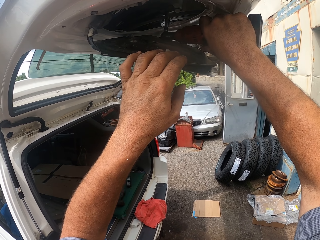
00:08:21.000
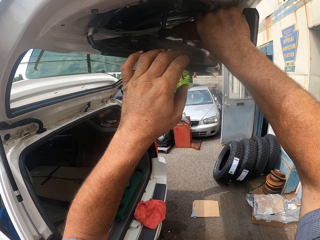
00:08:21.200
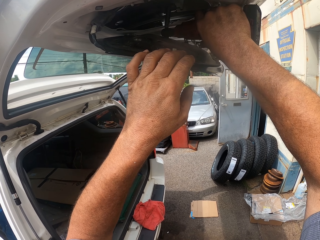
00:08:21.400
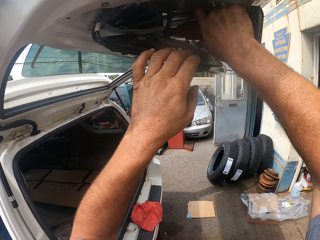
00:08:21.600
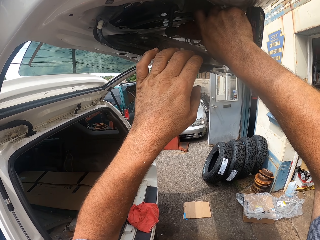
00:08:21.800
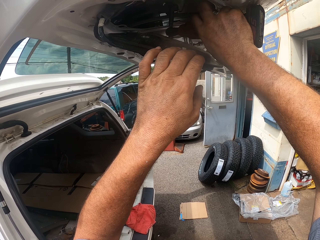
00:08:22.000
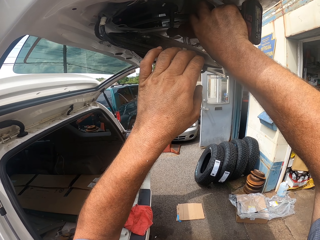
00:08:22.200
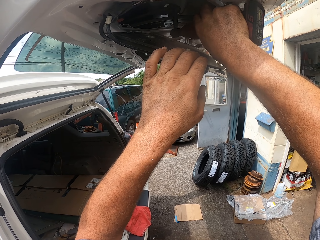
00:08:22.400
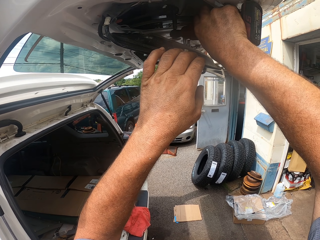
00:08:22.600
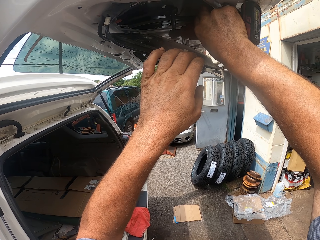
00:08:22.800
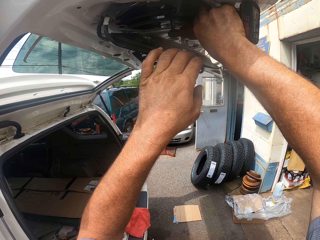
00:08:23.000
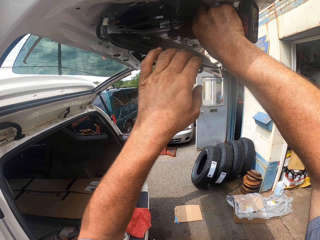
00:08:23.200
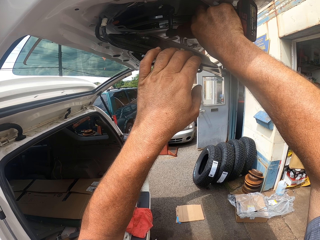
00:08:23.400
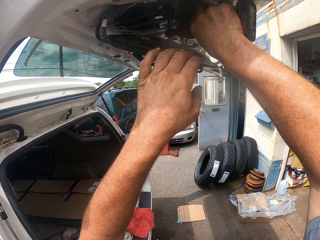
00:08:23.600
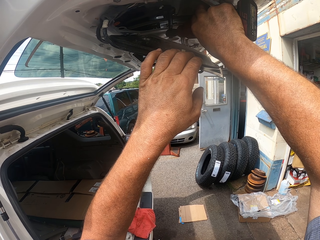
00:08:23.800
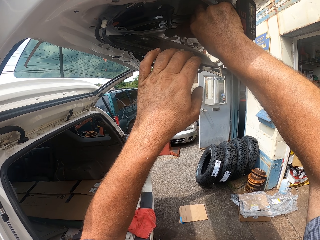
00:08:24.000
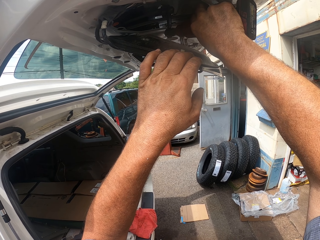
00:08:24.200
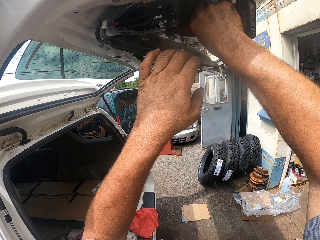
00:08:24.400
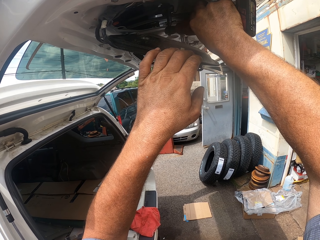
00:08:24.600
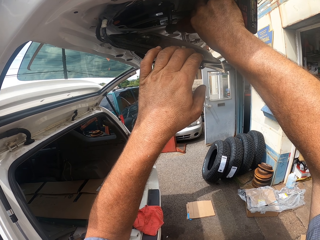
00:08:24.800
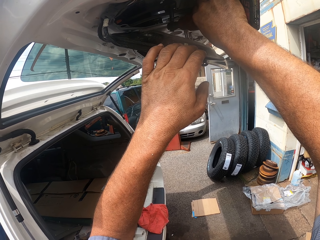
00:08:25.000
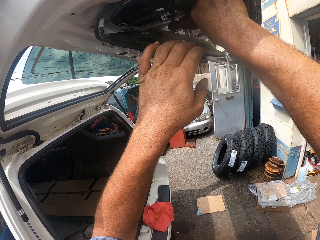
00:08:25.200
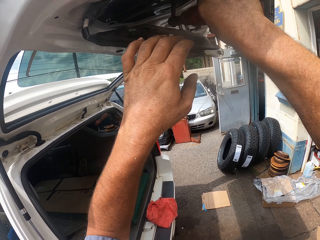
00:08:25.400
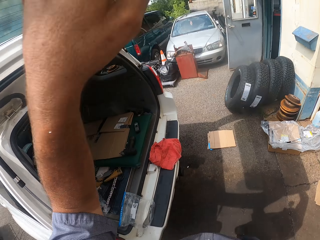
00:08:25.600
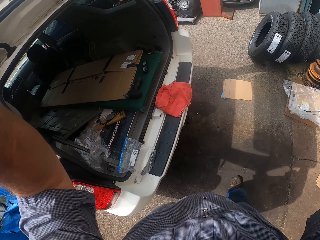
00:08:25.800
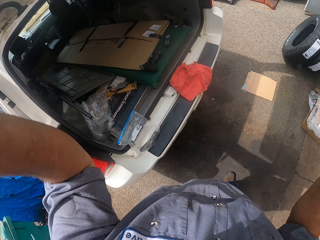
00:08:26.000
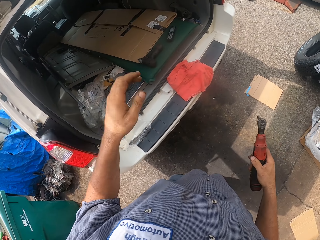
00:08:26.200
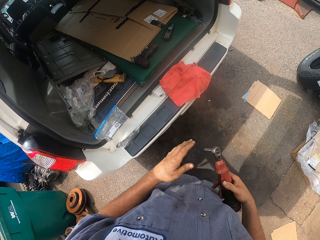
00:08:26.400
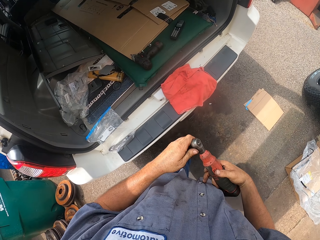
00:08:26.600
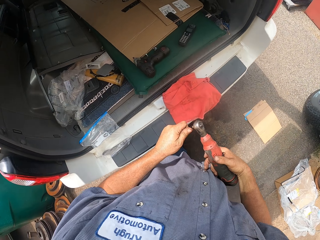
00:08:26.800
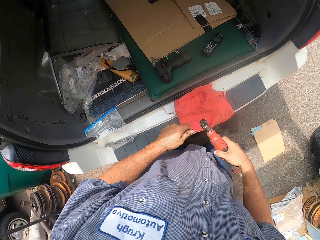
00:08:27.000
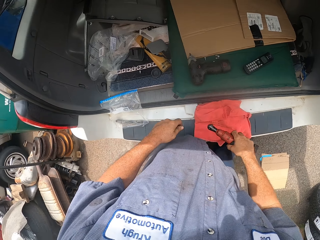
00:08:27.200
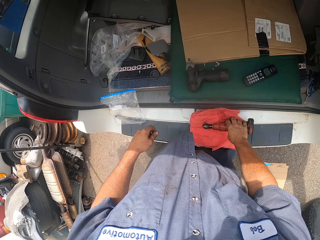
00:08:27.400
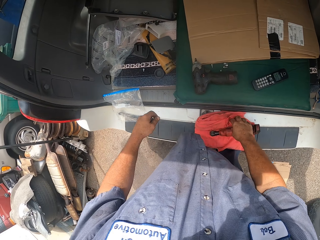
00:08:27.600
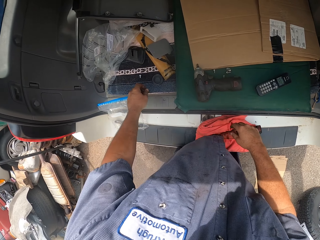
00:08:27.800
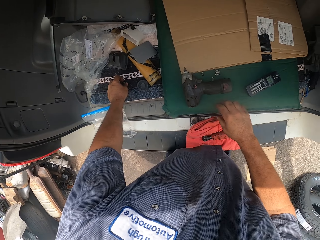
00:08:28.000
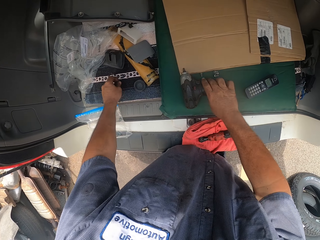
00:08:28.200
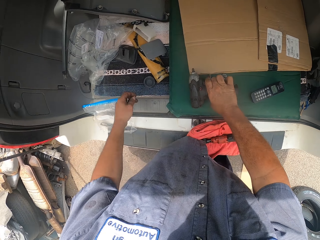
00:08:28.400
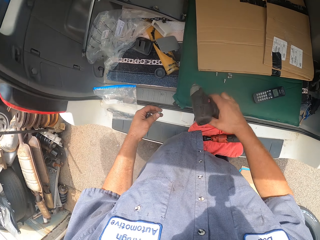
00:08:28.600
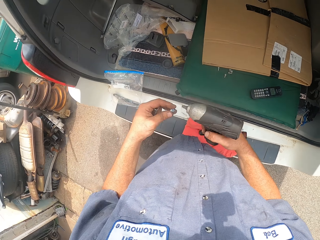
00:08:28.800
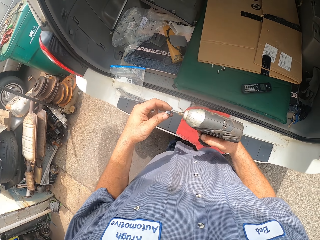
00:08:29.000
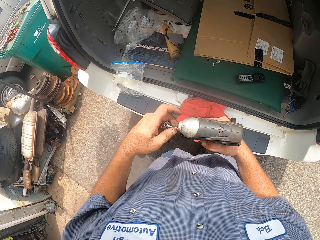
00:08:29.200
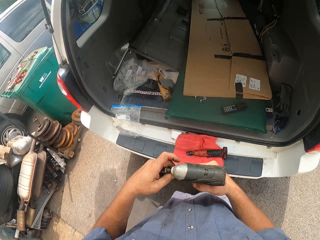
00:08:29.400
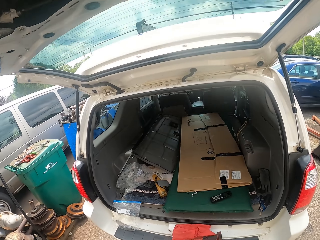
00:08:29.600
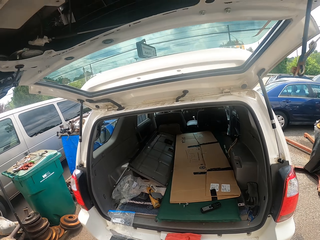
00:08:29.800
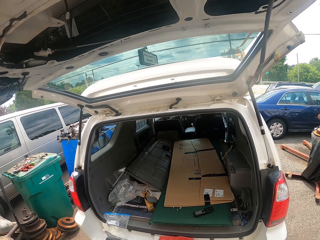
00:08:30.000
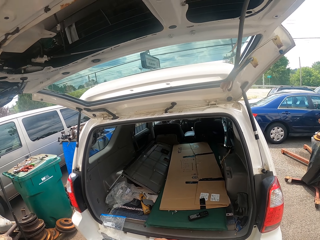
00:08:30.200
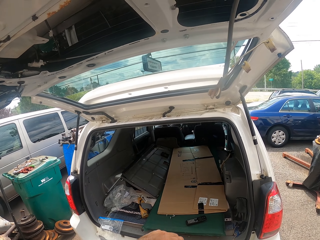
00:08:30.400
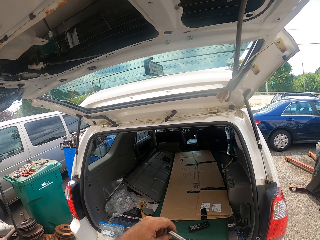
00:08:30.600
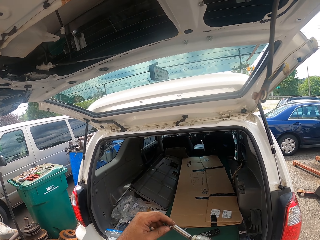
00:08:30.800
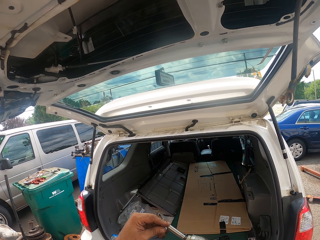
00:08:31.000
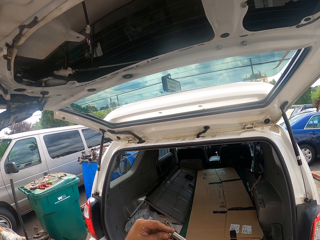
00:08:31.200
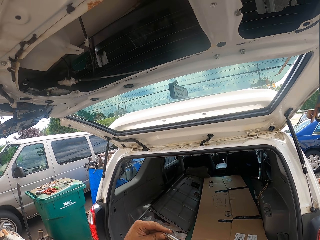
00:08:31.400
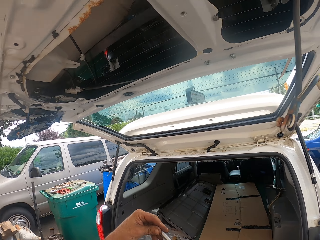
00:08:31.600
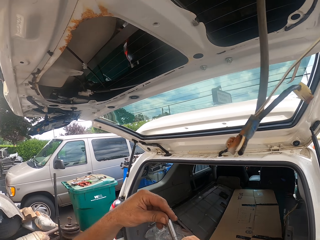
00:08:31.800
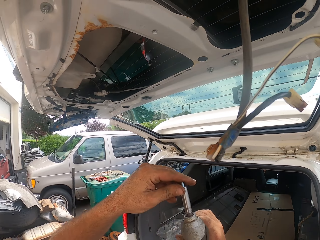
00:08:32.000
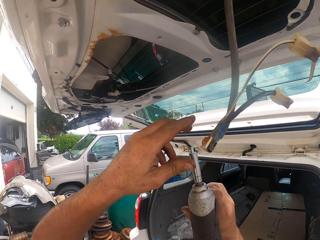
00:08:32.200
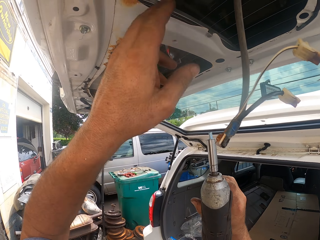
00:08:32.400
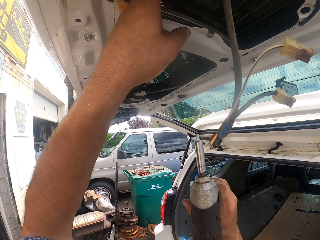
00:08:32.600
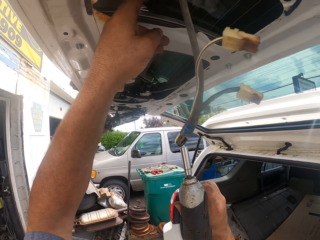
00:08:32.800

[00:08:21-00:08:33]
The camera wearer tightens the screw with something. They remove a wrench extension from the wrench. They put the wrench on the trunk or boot. They pick up a hand wrench from the trunk and put the wrench extension on the hand wrench. They pick up the drill from the boot.

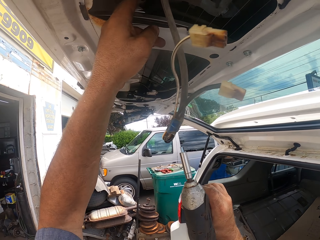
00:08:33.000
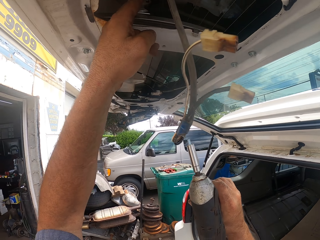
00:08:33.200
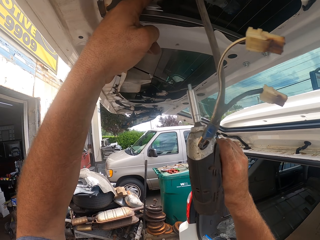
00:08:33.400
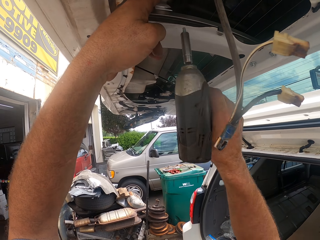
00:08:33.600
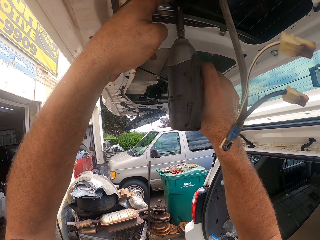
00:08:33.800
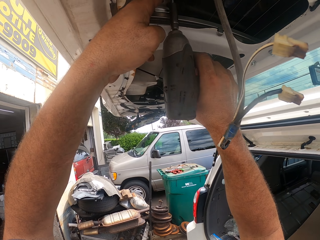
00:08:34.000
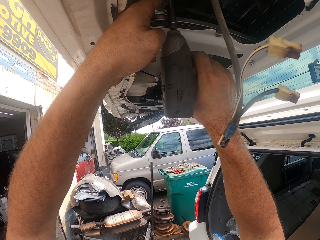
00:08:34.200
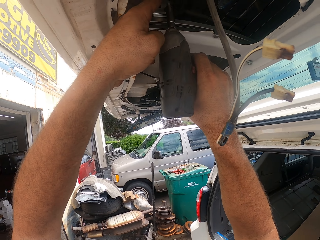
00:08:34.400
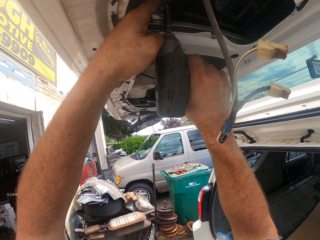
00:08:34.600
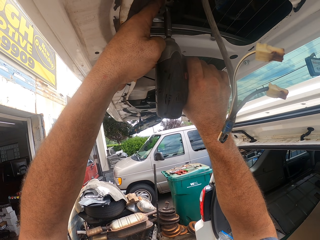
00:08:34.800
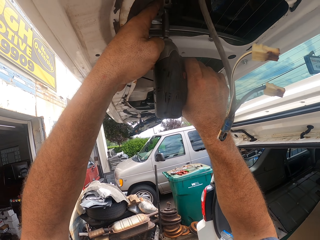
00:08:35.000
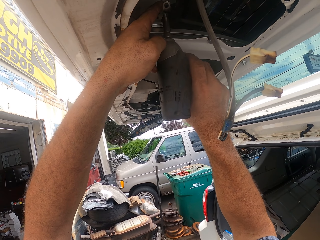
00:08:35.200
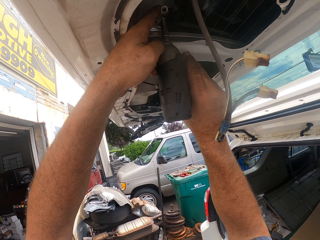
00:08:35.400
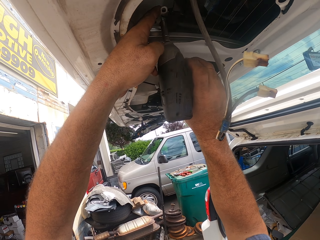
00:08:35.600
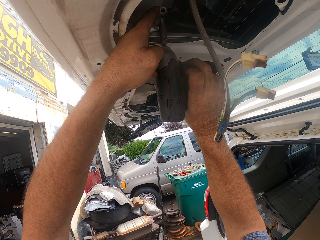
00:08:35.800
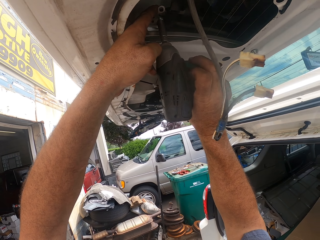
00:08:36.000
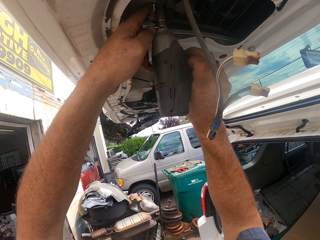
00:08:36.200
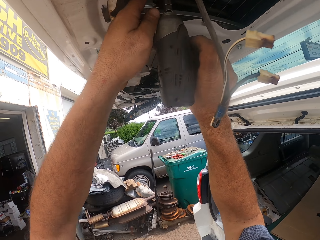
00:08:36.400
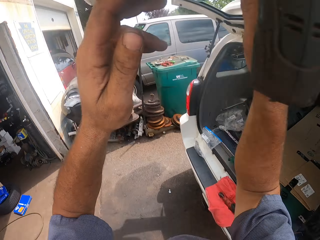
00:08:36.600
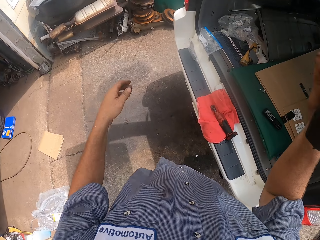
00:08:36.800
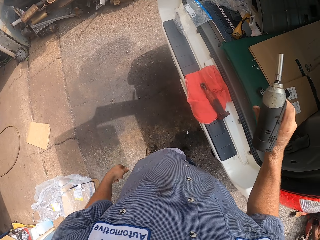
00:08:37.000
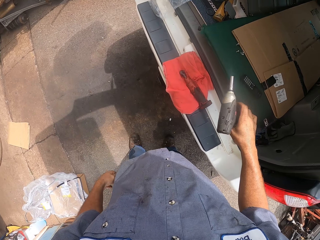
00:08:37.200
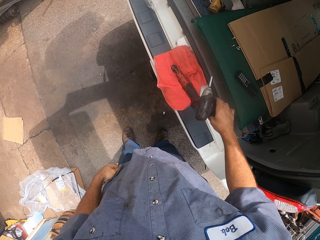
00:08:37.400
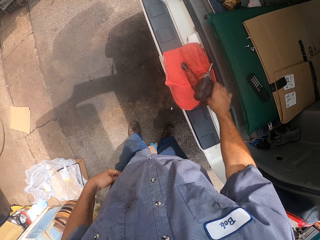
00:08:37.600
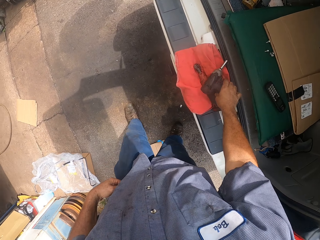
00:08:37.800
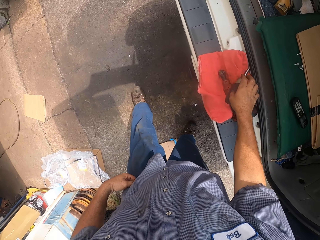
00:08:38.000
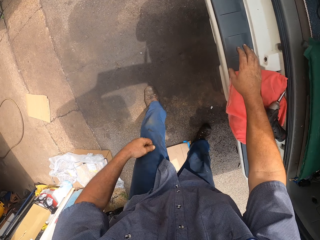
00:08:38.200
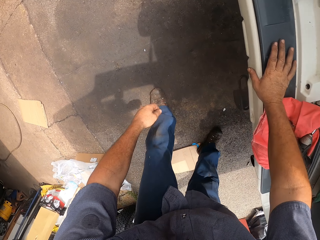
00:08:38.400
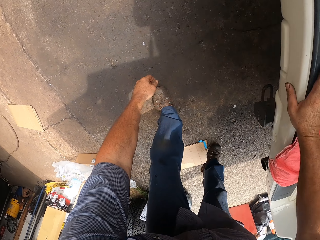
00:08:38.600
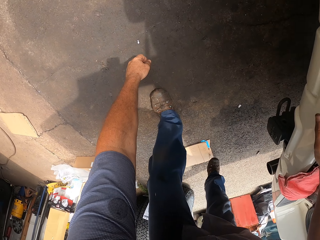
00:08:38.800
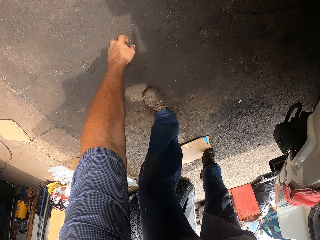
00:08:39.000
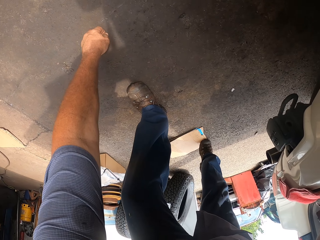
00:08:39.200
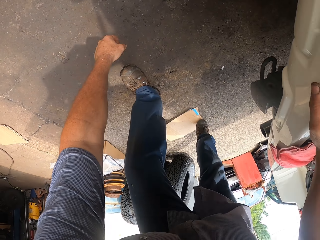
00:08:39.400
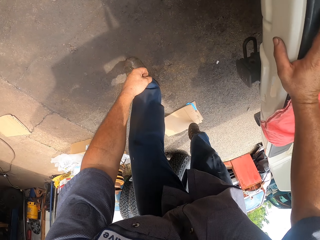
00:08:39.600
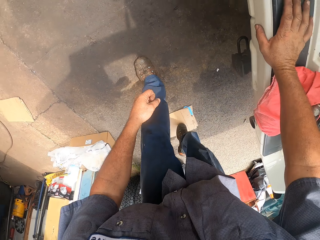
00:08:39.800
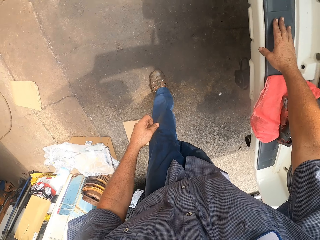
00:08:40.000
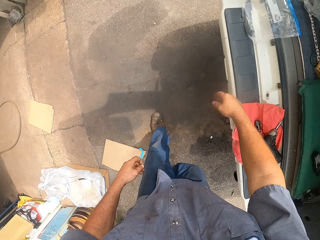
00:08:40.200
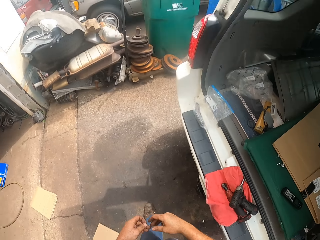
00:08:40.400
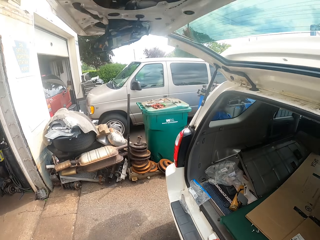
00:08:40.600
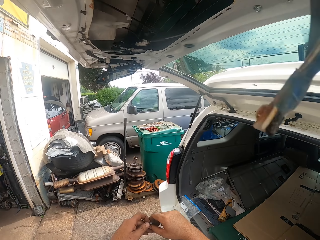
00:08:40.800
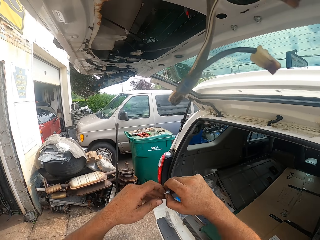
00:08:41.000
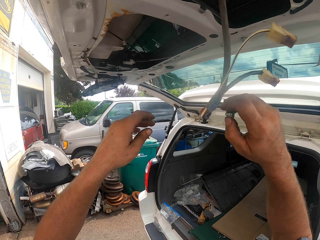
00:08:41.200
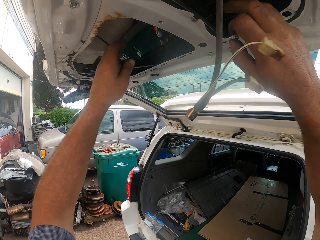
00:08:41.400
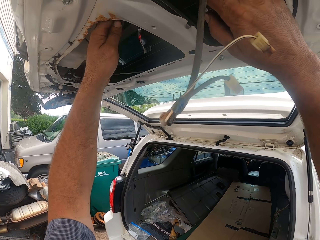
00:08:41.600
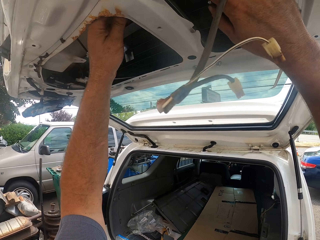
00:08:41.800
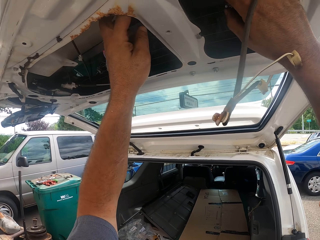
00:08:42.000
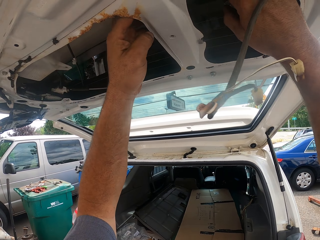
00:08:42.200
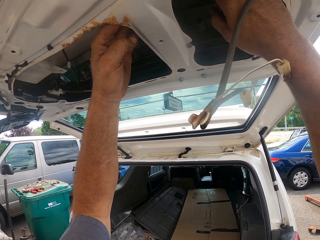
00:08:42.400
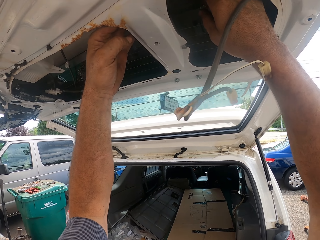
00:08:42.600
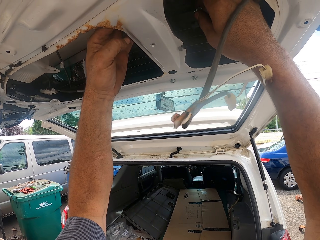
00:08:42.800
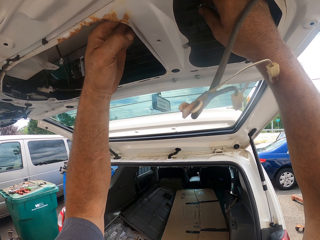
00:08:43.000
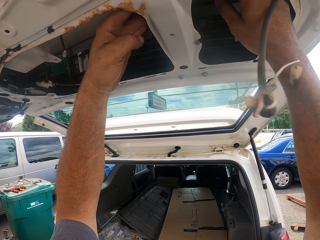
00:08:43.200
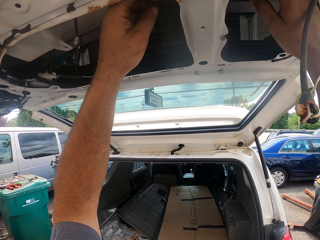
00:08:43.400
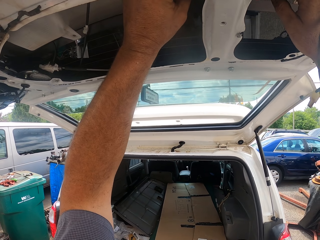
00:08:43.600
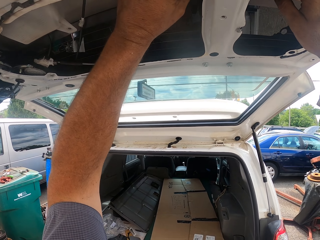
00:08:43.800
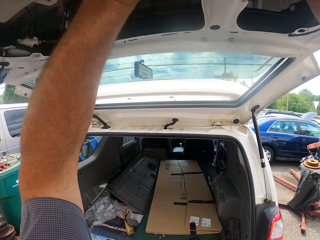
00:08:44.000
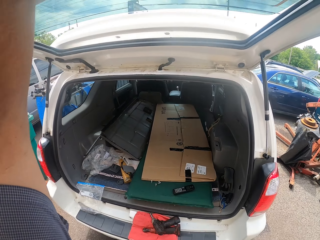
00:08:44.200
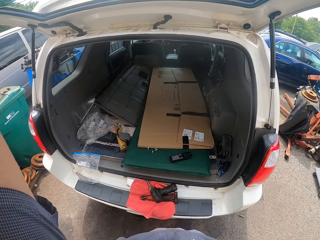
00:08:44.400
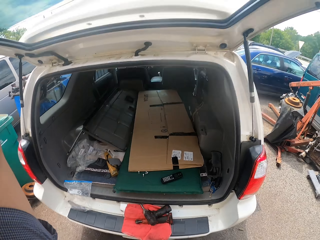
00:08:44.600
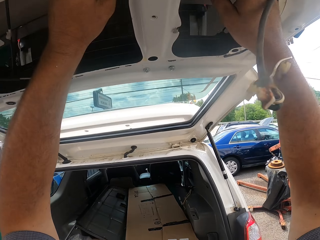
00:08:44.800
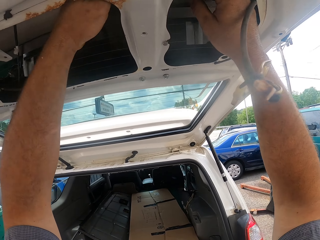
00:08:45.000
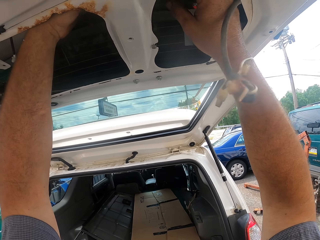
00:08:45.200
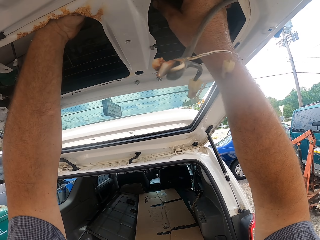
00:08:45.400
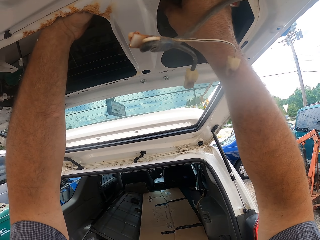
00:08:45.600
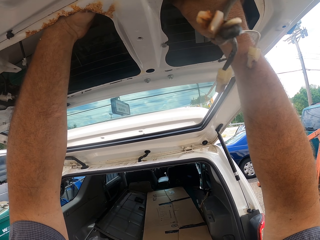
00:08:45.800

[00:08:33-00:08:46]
The camera wearer screws a screw on the trunk with the drill. They put the hand wrench on the trunk. They put the drill down. They pick up the screw from the floor. They pass the screw to the right hand. They put the screw in the trunk. They tighten the screw.
